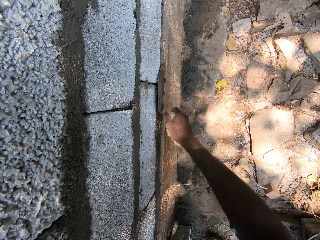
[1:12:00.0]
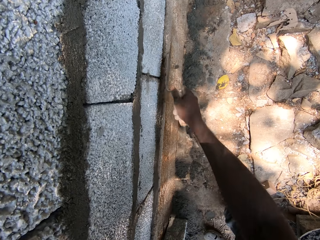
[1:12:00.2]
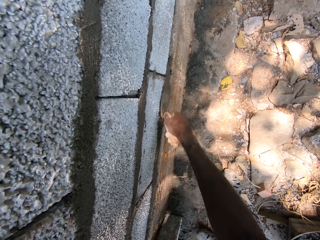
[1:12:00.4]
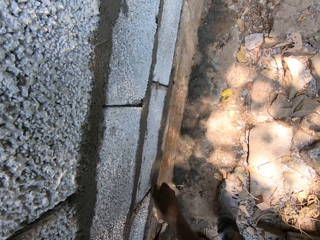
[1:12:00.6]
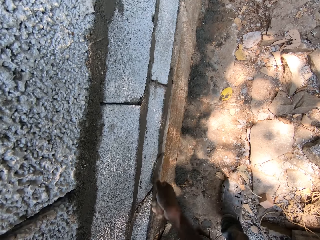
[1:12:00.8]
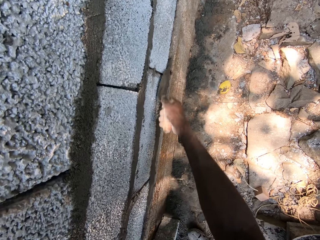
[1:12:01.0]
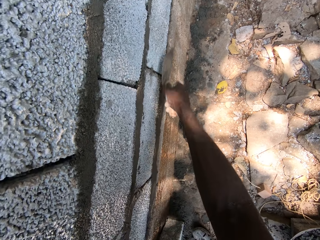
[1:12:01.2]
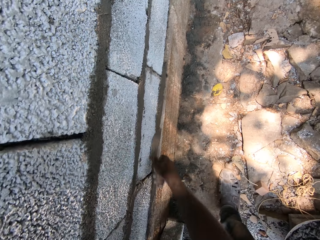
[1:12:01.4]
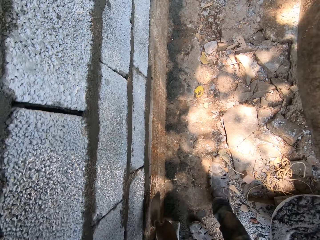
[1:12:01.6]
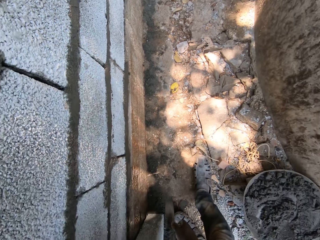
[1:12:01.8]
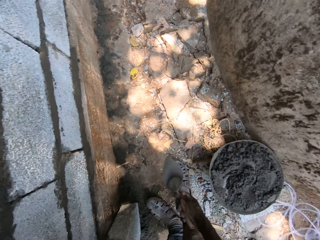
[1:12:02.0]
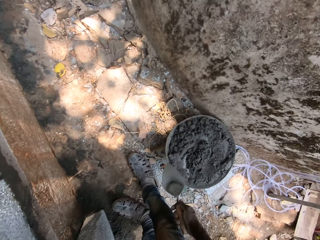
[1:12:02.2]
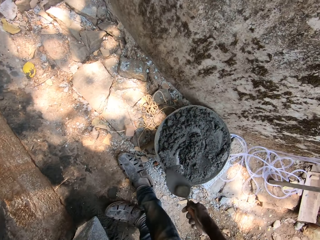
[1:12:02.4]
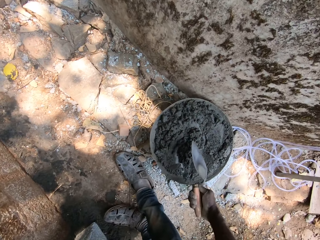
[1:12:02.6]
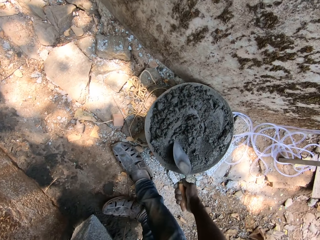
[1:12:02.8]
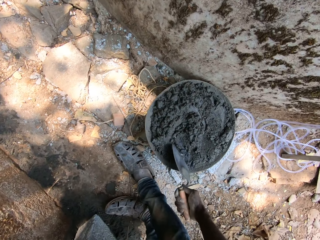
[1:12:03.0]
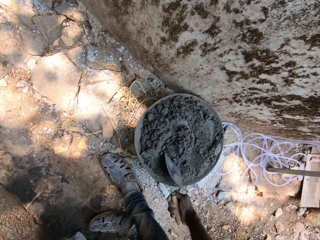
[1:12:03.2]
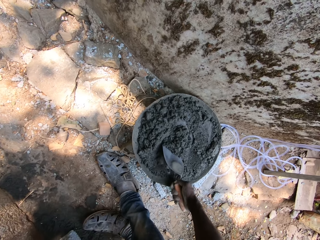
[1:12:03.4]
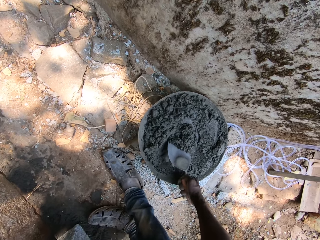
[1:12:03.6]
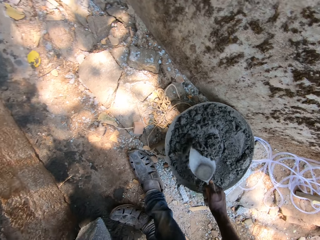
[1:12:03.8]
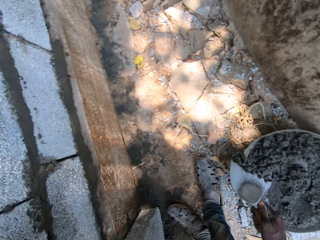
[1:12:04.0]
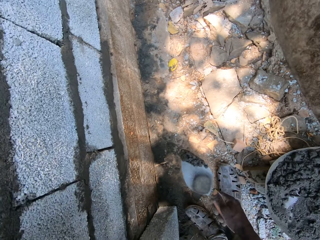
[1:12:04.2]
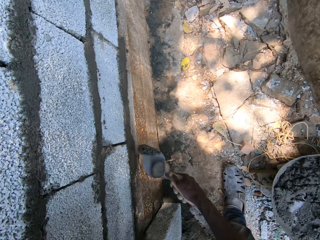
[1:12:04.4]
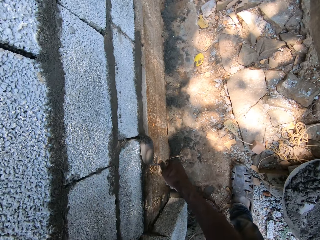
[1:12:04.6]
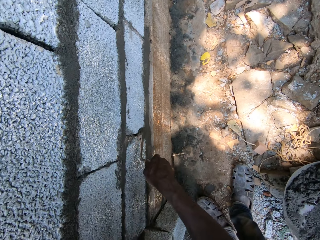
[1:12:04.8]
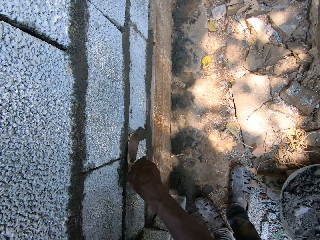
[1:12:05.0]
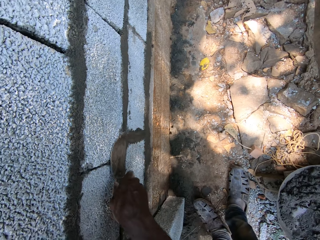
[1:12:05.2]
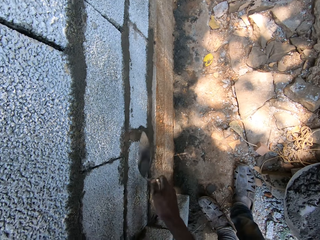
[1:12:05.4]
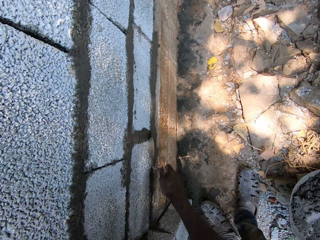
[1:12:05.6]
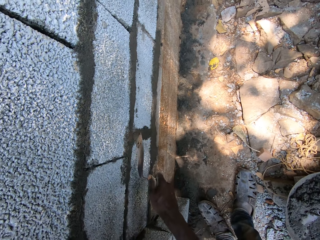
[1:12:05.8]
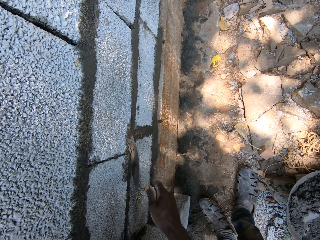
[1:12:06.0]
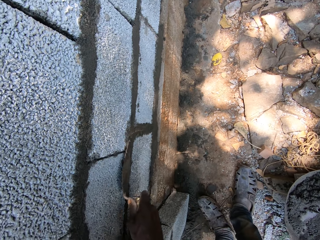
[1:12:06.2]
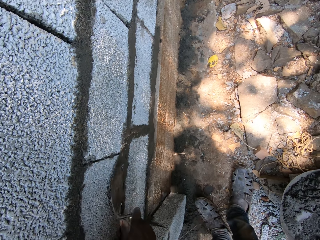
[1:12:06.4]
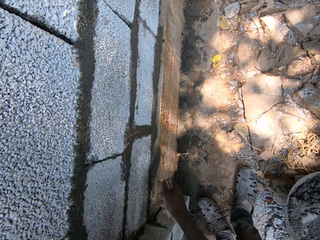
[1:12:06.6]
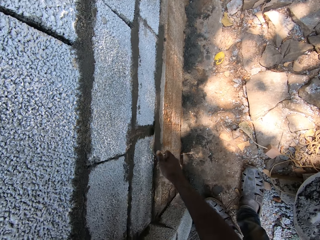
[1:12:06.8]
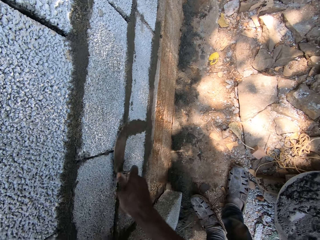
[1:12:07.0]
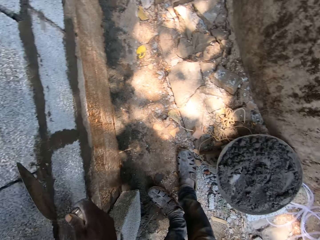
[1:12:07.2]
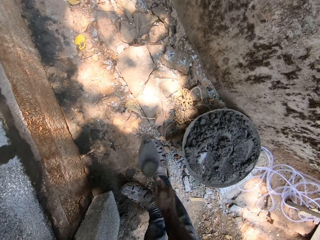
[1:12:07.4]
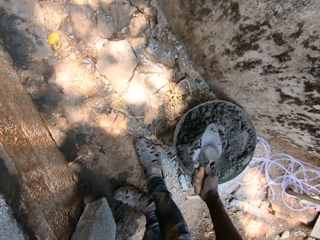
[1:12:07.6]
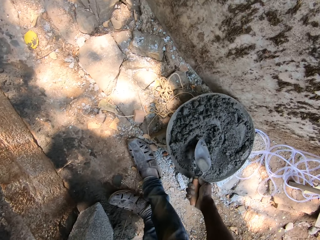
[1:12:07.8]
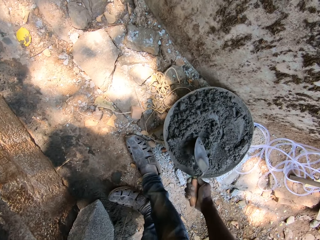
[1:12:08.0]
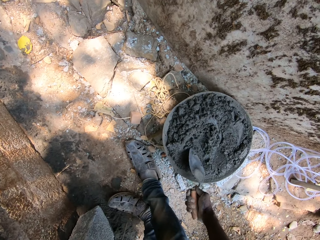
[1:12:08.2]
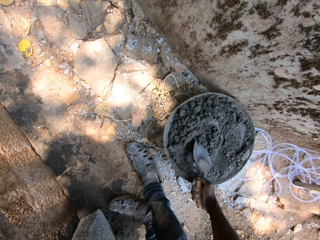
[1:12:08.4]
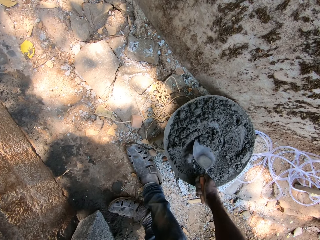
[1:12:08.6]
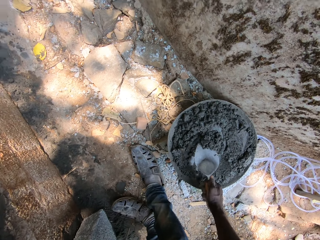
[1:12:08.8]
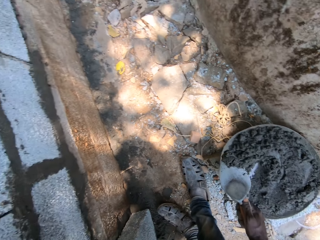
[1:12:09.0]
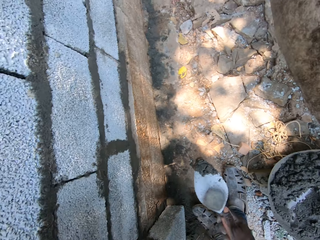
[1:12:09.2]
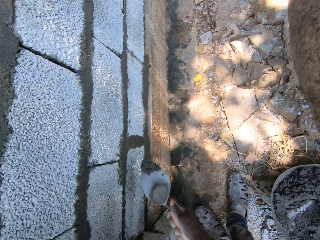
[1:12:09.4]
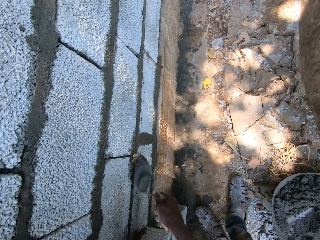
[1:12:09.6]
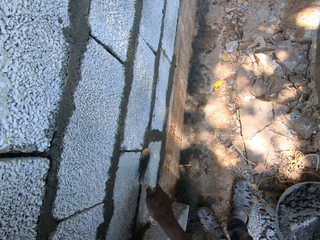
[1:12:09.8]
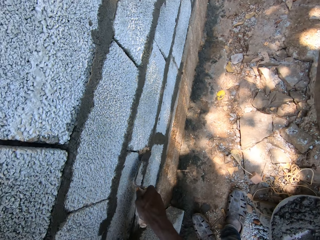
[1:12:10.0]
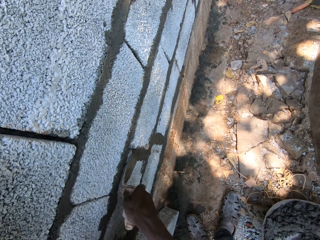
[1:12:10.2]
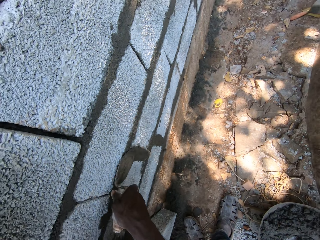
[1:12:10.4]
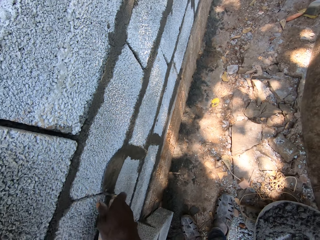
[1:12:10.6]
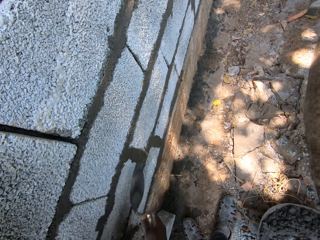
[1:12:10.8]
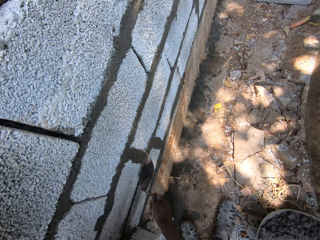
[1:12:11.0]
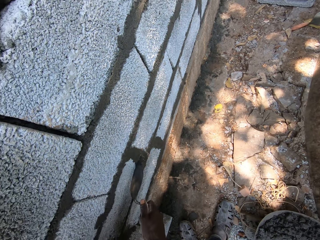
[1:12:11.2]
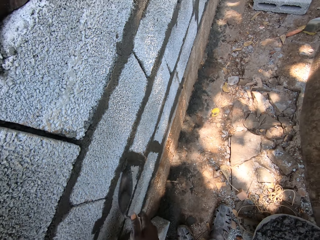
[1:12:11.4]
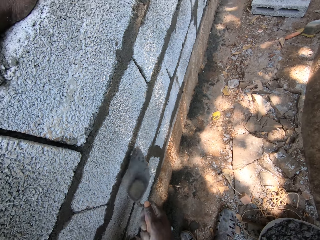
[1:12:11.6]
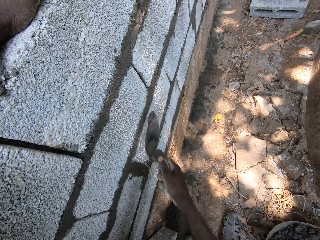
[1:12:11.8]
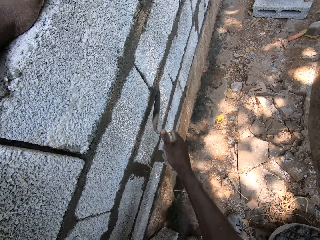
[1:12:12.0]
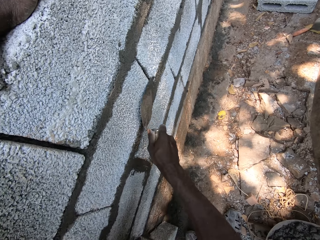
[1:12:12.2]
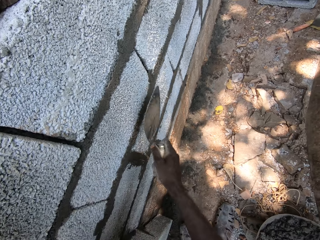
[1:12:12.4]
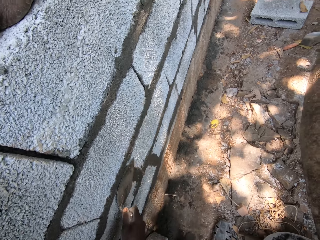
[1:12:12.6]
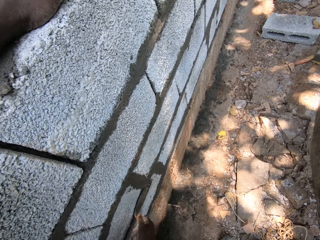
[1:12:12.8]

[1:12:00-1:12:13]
The camera wearer slides the trowel on the concrete block. He scoops cement mortar from the bucket with the trowel in his right hand. He plasters the wall with the cement mortar and the trowel in his right hand. He scoops cement mortar from the bucket with the trowel in his right hand. He plasters the wall with the cement mortar and the trowel in his right hand.

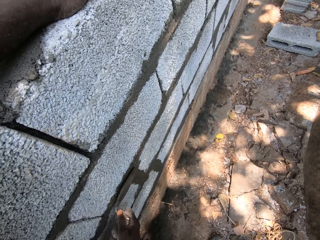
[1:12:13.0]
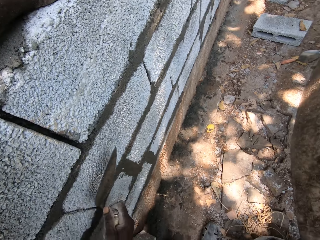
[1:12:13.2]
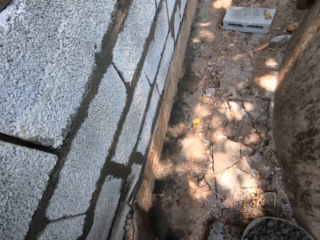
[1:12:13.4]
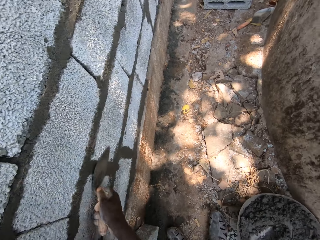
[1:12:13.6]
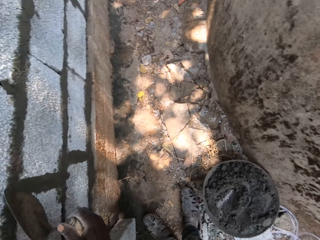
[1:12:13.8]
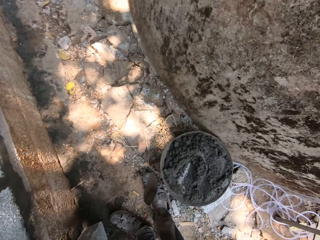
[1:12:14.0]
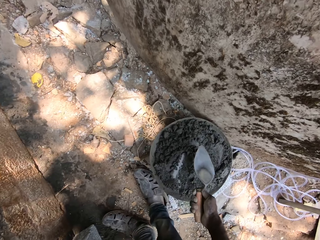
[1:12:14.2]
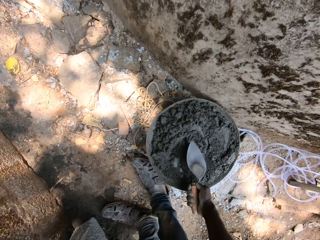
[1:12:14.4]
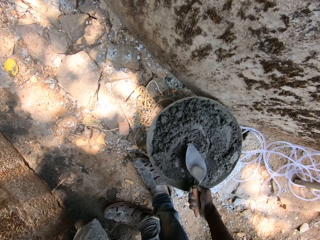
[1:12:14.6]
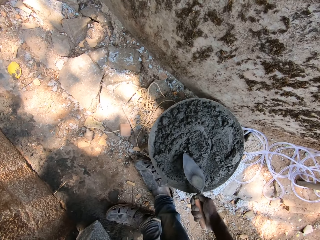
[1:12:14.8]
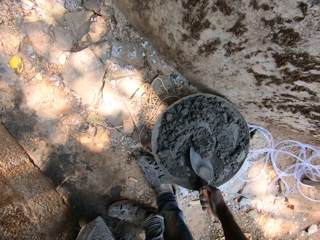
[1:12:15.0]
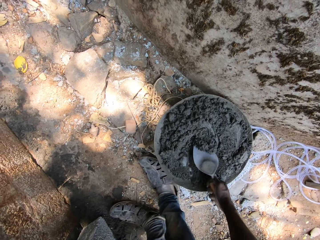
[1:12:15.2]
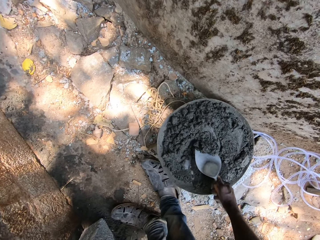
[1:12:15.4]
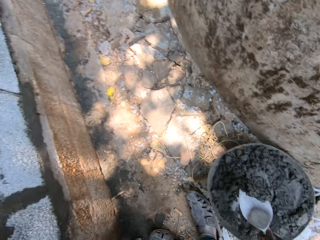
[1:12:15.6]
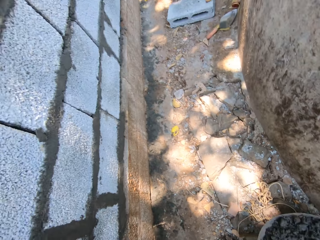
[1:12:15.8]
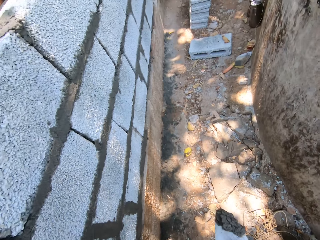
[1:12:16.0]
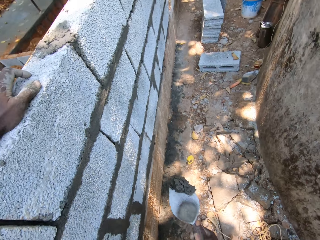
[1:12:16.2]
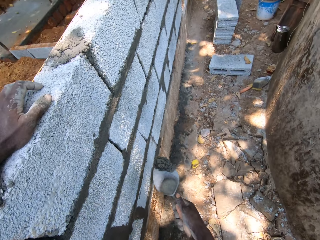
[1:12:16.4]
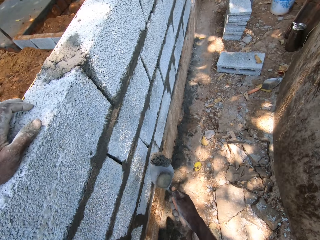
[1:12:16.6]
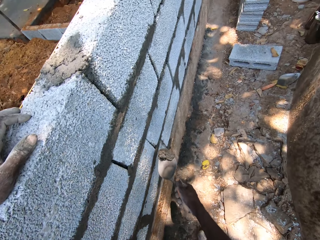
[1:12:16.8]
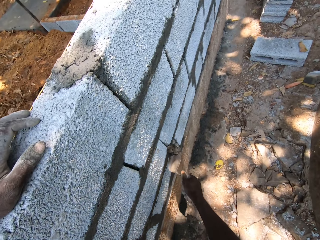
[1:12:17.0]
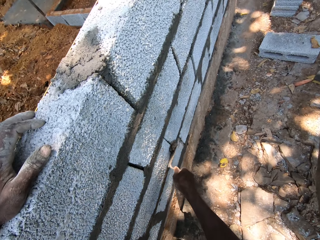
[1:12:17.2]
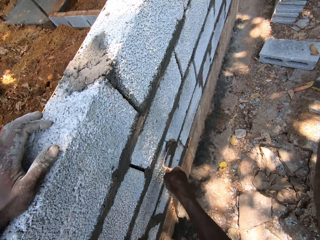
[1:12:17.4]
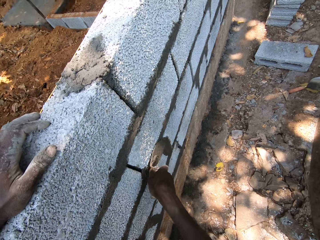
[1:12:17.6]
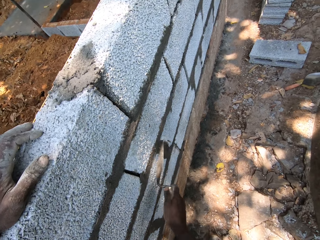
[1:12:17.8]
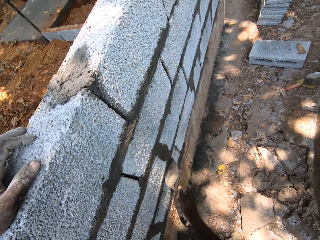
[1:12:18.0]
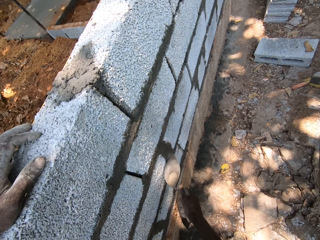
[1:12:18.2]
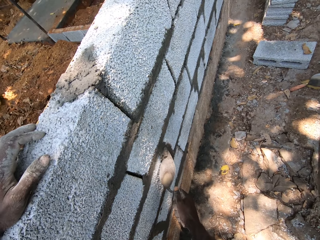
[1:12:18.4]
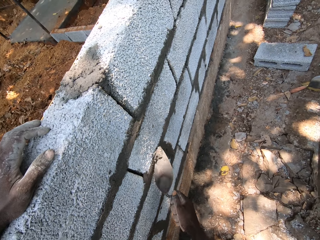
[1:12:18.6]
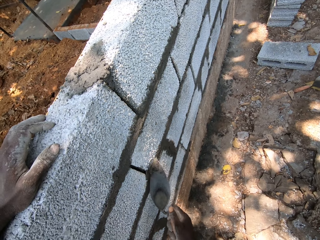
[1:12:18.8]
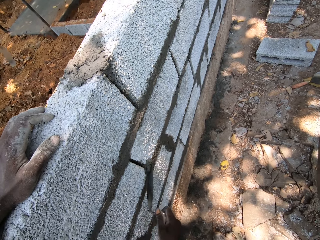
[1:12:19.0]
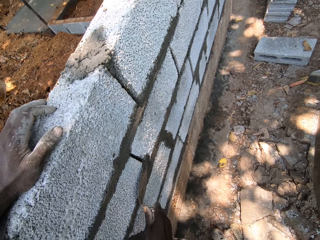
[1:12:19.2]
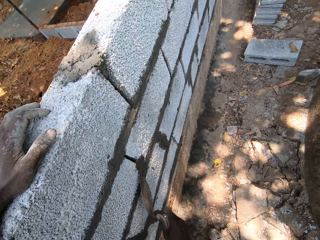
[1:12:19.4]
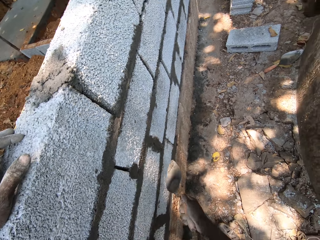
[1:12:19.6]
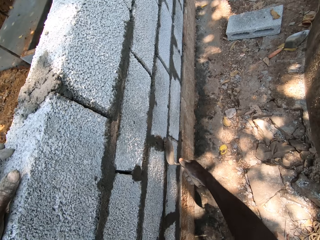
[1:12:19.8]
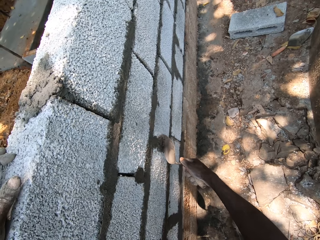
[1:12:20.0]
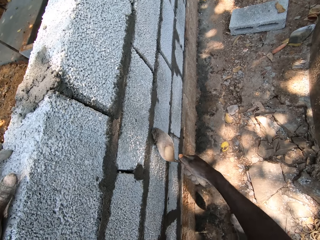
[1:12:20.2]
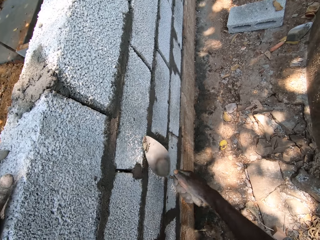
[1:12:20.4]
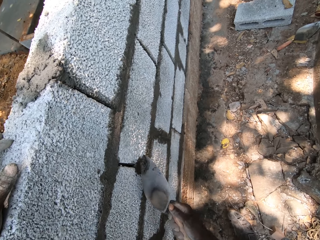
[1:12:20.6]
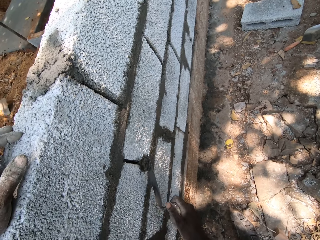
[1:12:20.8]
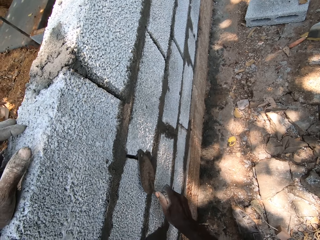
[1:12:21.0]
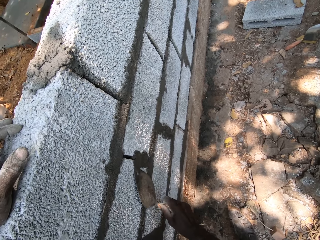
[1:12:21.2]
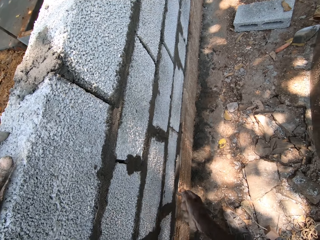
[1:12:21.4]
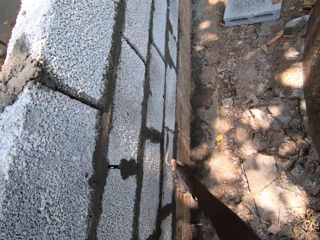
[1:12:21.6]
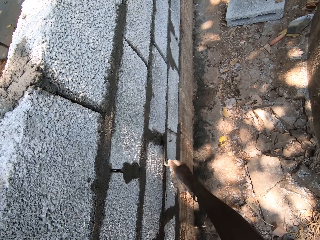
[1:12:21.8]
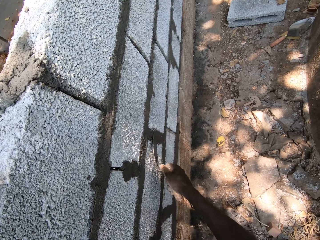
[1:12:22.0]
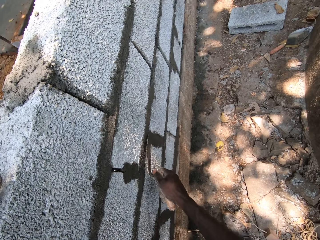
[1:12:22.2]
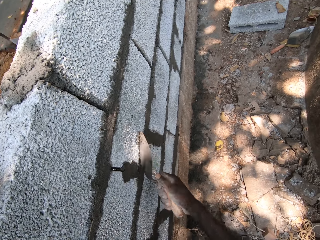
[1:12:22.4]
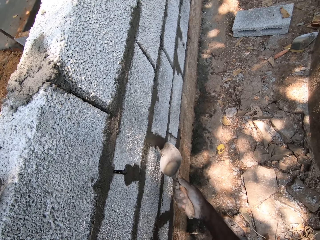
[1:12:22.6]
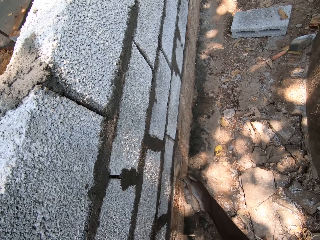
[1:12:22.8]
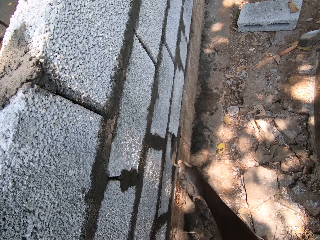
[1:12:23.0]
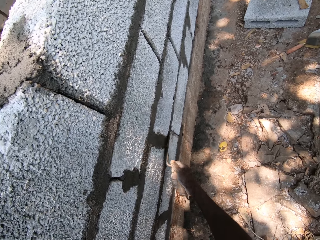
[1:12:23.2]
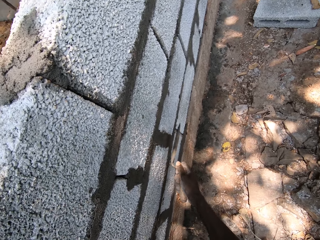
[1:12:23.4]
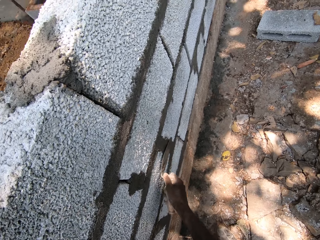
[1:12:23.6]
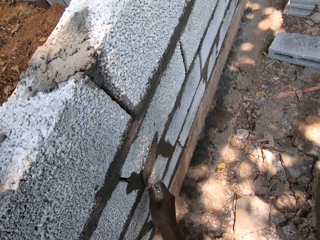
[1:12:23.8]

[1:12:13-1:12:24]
The camera wearer slides the trowel on the concrete block. He scoops cement mortar from the bucket with the trowel in his right hand. He plasters the wall with mortar from the brick trowel in his right hand. He smoothens the cement on the bricks using the trowel shovel.
